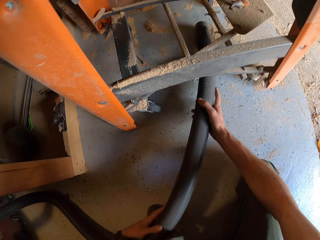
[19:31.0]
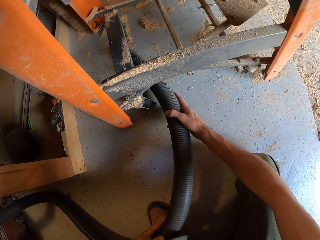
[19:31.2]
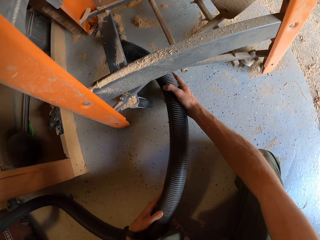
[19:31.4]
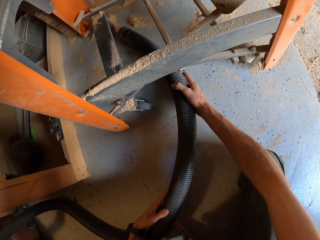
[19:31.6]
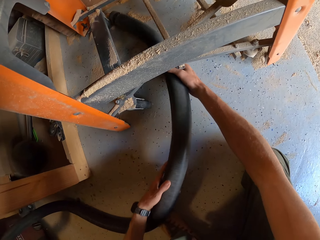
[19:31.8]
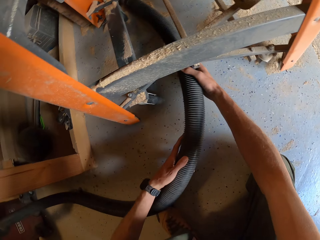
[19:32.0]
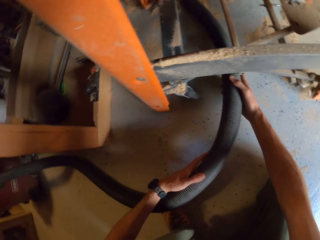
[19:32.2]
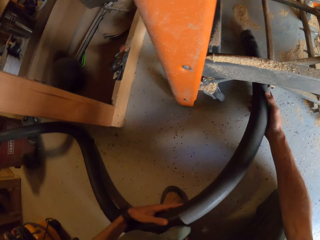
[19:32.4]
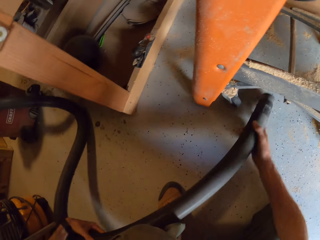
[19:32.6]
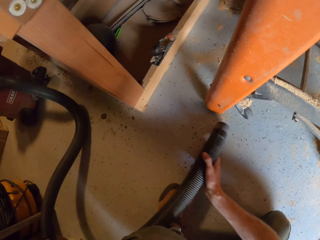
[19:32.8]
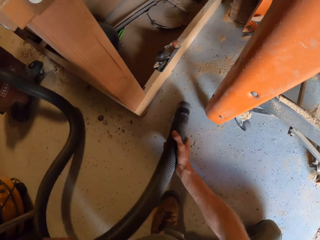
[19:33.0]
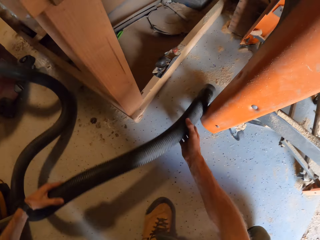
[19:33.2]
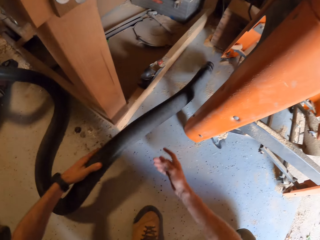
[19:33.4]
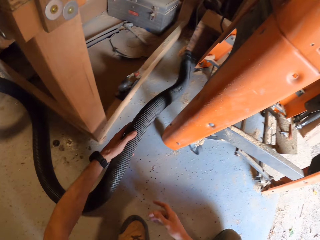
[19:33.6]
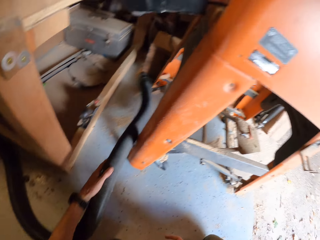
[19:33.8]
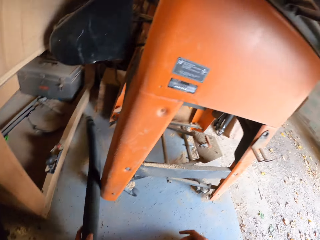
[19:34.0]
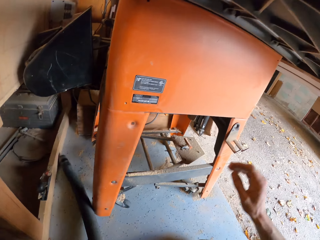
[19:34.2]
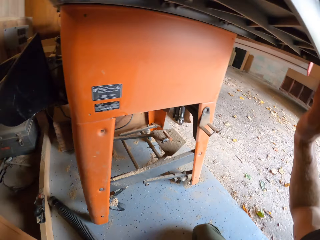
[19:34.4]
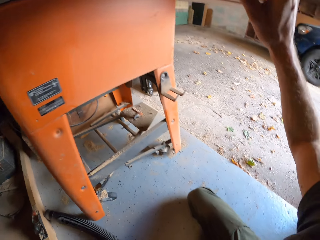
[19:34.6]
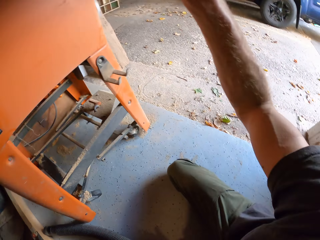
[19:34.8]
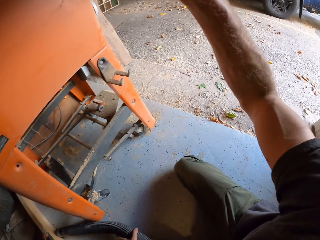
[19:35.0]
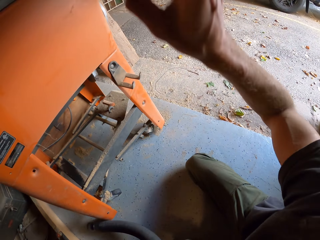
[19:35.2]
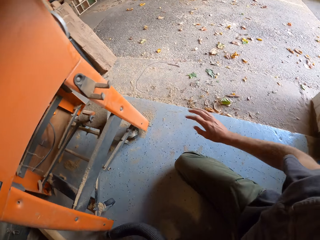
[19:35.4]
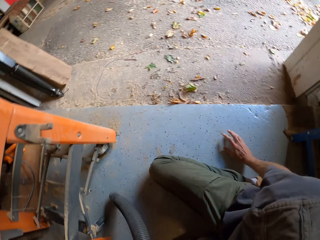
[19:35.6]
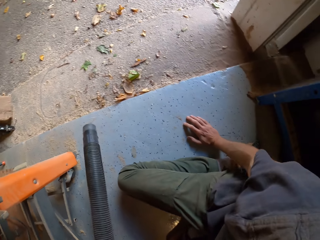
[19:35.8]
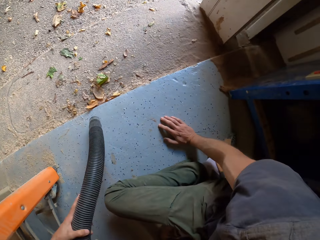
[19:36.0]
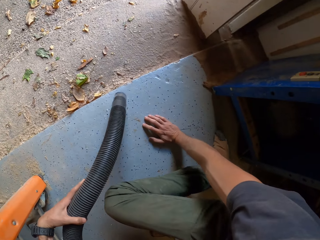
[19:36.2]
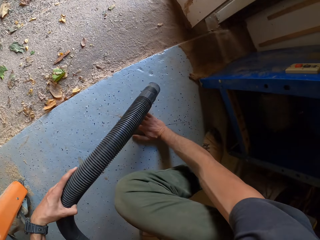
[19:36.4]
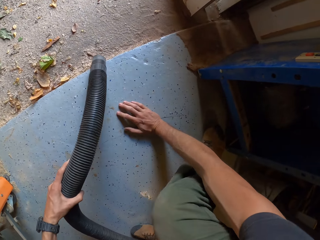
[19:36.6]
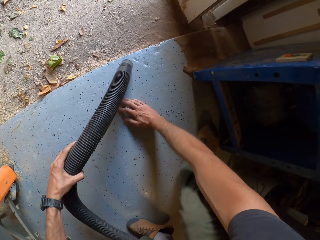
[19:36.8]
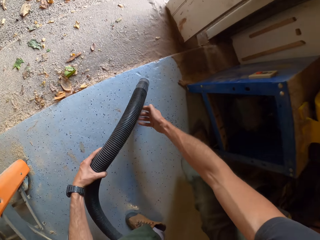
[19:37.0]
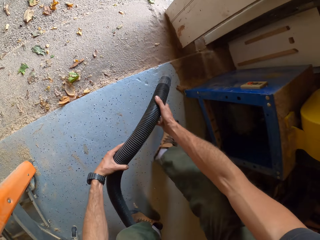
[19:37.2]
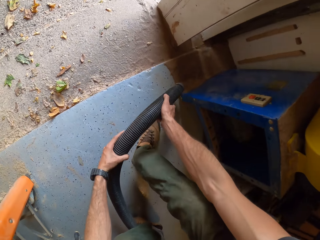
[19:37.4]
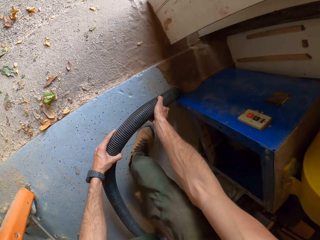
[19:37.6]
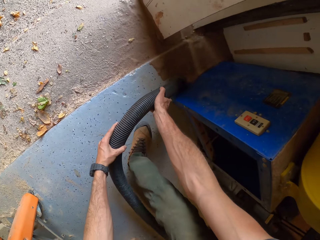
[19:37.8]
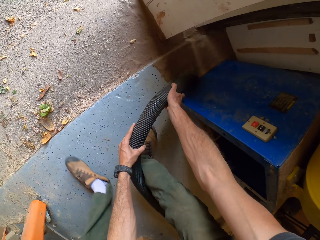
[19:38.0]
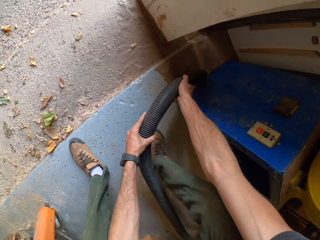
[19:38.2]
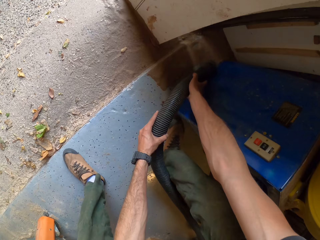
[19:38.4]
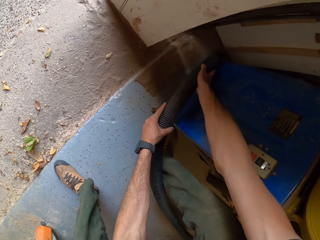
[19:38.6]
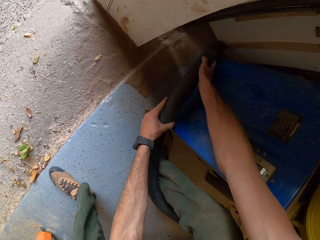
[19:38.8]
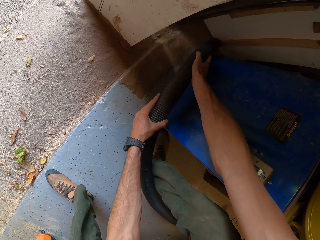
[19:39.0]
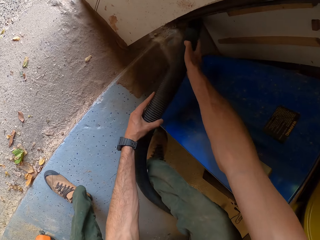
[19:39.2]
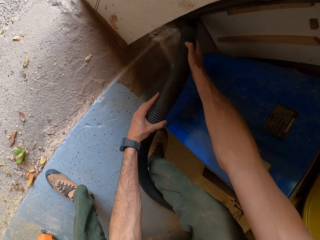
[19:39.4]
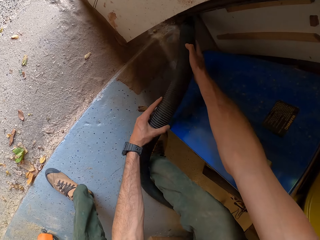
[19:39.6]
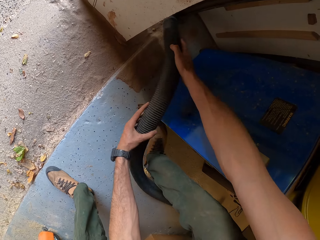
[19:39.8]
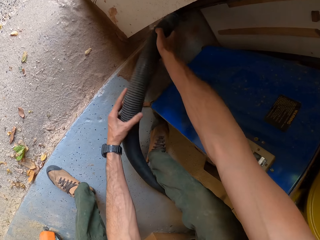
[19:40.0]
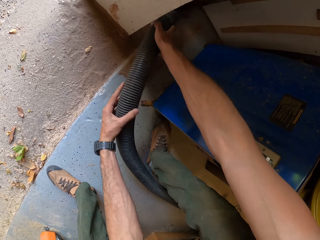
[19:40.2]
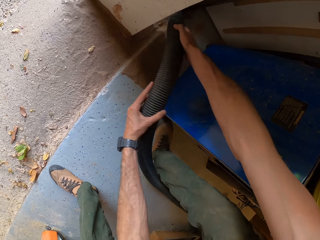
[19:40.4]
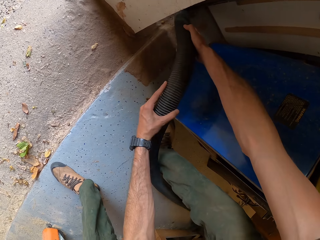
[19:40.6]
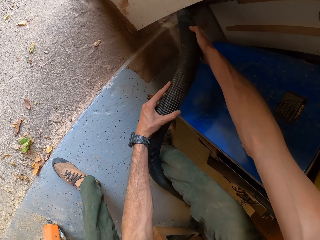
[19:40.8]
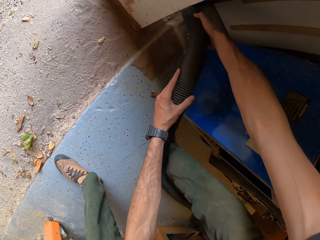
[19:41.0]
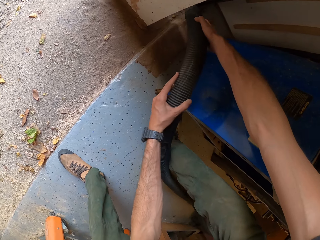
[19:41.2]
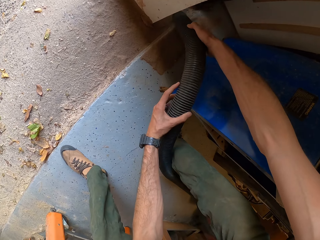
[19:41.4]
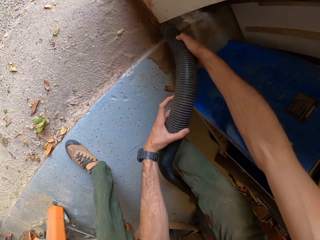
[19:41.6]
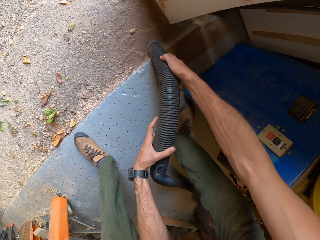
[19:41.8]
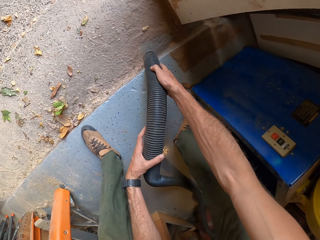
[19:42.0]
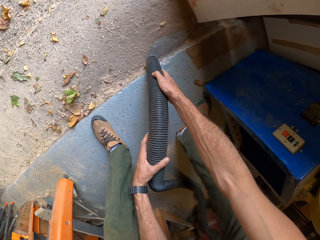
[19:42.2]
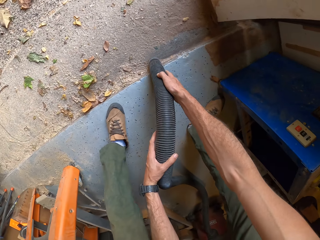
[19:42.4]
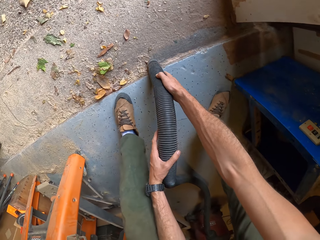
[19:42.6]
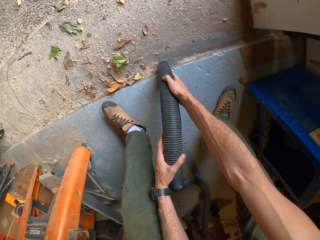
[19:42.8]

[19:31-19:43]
The camera wearer pulls a vacuum cleaner pipe. They clean the floor with the vacuum cleaner pipe. They pull the vacuum cleaner pipe. They touch a table saw. They touch the floor. They turn around. They clean the floor with the vacuum cleaner pipe.

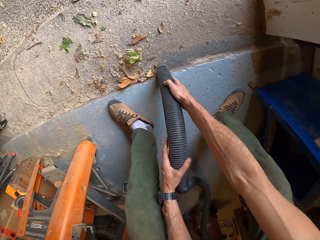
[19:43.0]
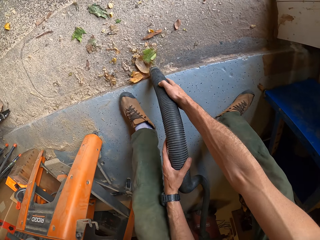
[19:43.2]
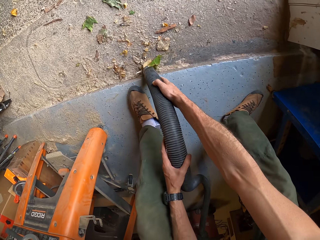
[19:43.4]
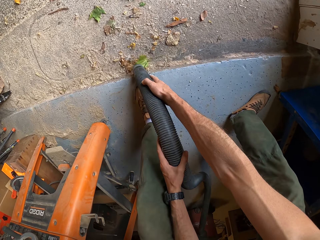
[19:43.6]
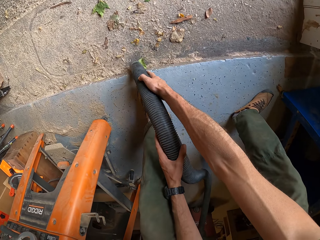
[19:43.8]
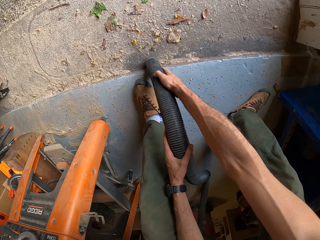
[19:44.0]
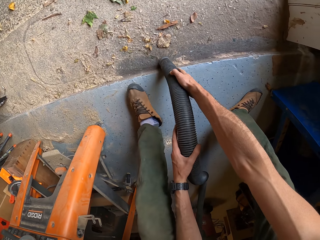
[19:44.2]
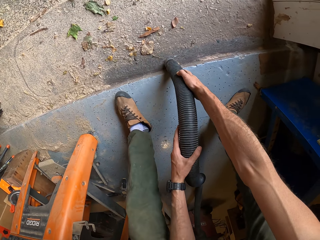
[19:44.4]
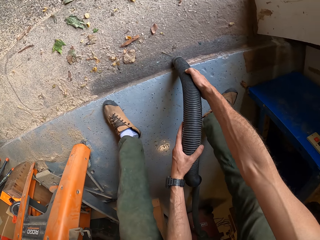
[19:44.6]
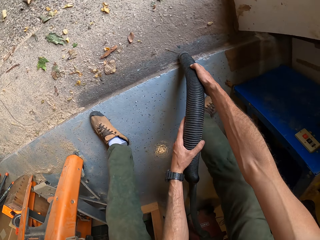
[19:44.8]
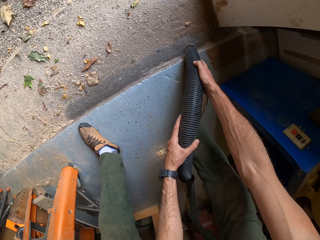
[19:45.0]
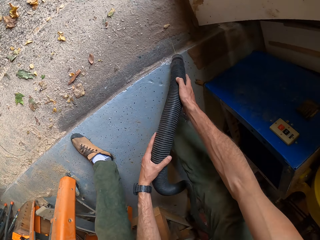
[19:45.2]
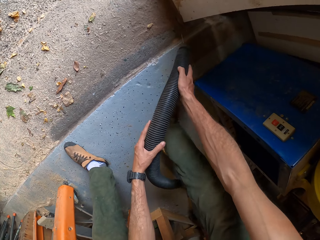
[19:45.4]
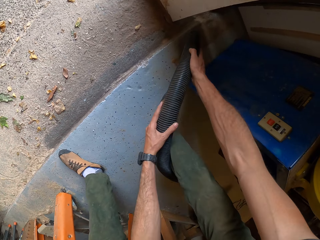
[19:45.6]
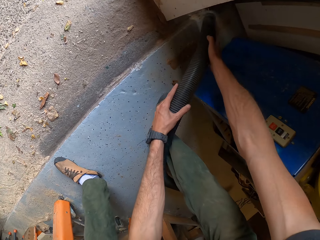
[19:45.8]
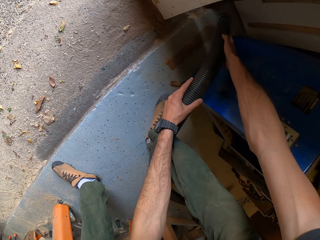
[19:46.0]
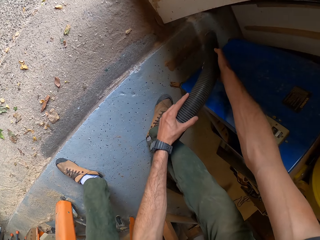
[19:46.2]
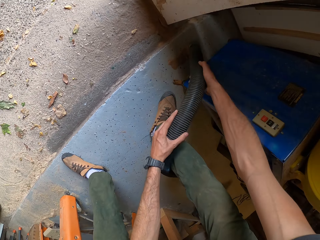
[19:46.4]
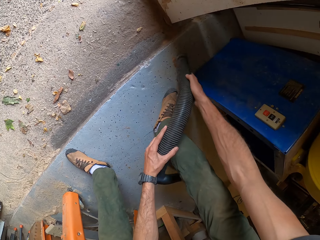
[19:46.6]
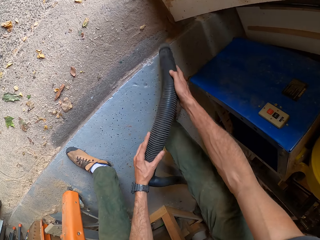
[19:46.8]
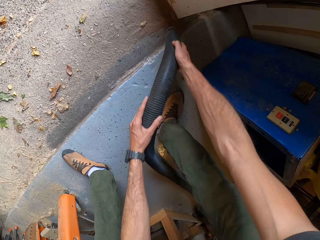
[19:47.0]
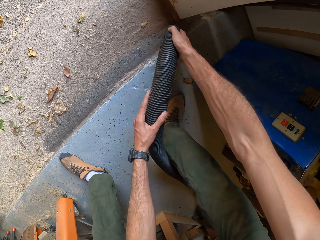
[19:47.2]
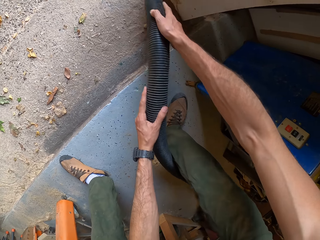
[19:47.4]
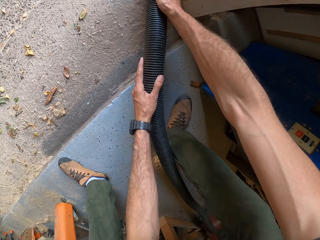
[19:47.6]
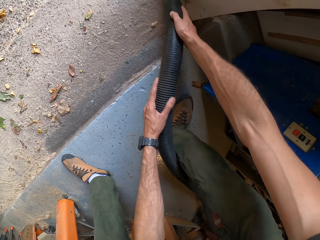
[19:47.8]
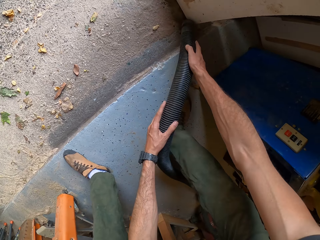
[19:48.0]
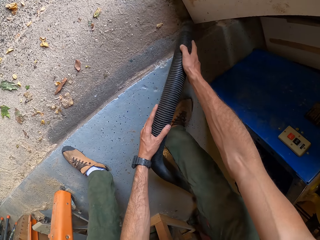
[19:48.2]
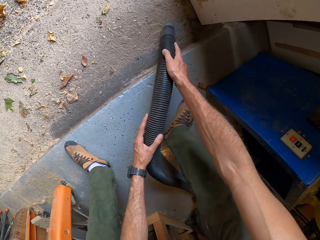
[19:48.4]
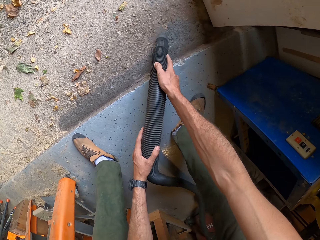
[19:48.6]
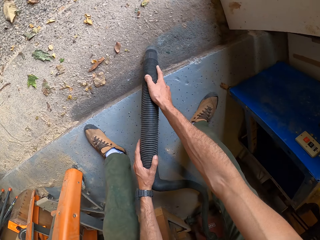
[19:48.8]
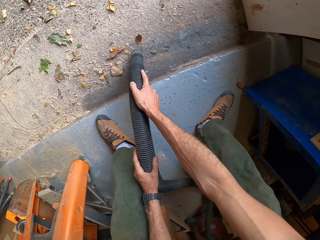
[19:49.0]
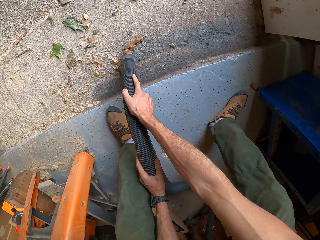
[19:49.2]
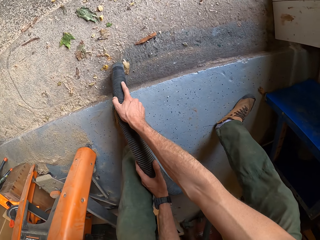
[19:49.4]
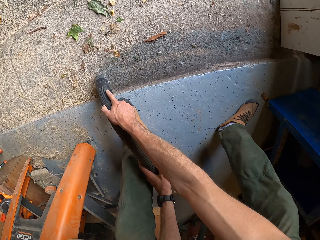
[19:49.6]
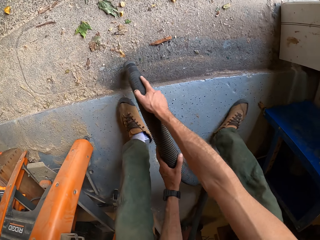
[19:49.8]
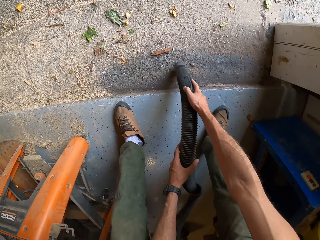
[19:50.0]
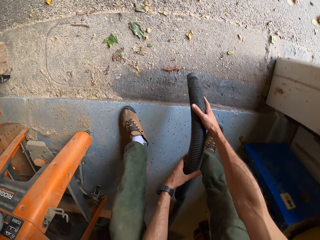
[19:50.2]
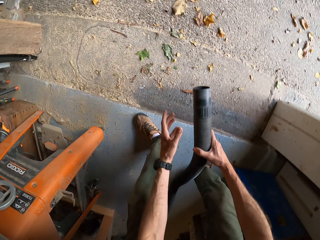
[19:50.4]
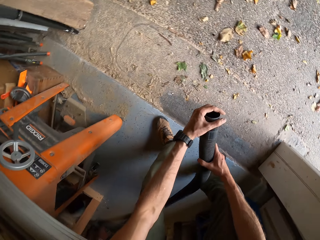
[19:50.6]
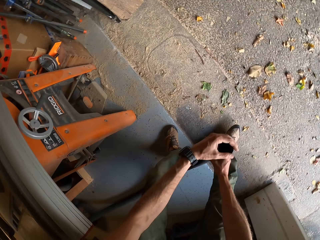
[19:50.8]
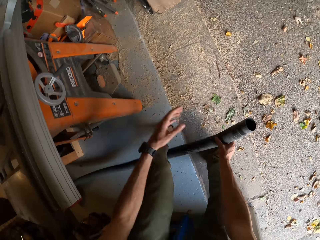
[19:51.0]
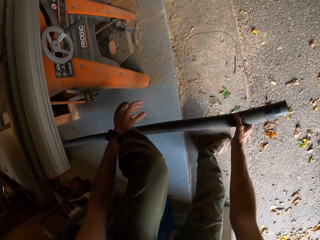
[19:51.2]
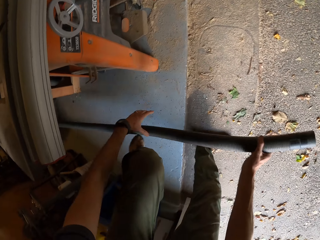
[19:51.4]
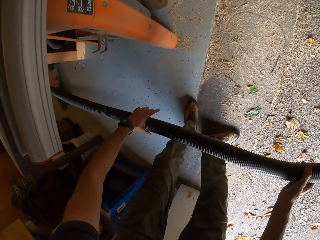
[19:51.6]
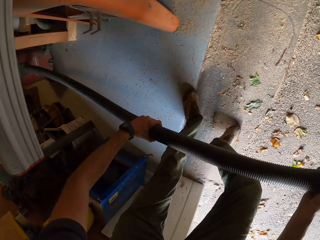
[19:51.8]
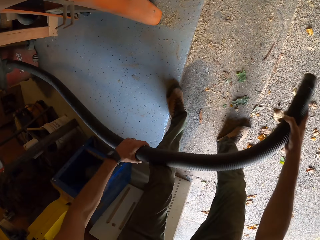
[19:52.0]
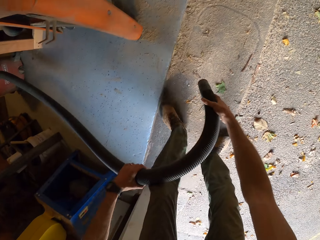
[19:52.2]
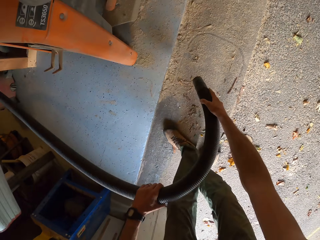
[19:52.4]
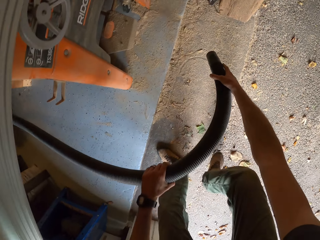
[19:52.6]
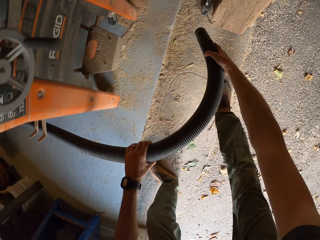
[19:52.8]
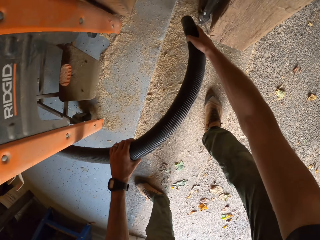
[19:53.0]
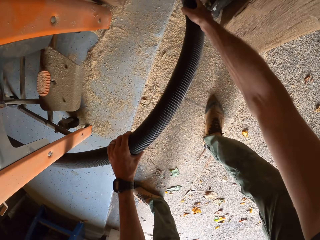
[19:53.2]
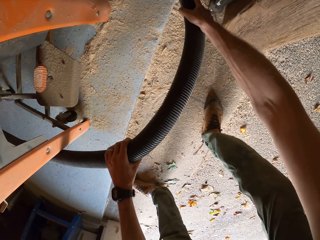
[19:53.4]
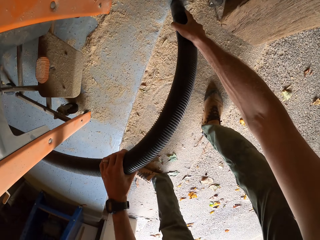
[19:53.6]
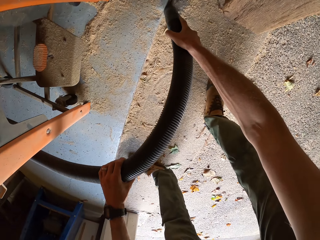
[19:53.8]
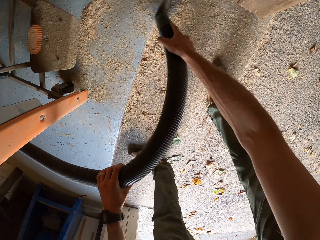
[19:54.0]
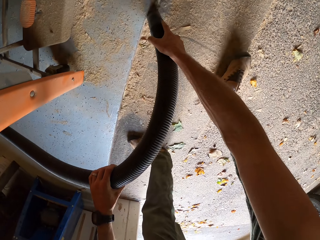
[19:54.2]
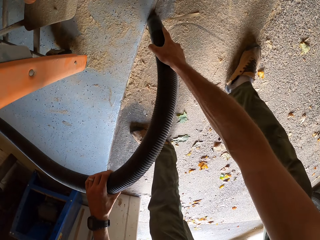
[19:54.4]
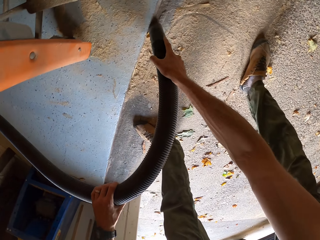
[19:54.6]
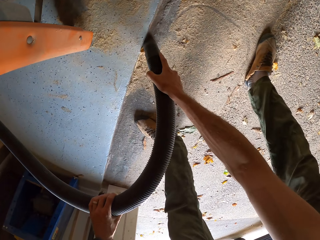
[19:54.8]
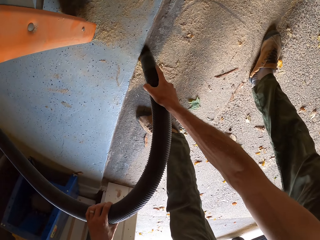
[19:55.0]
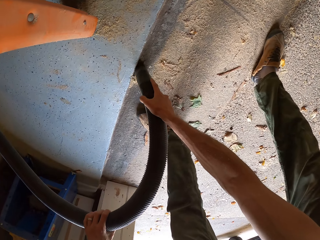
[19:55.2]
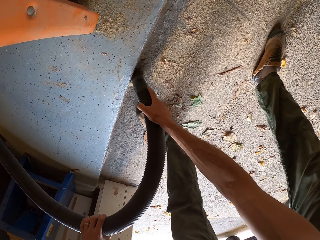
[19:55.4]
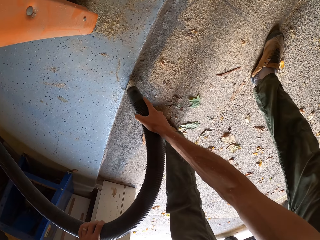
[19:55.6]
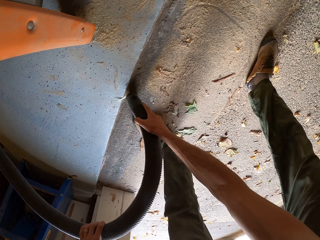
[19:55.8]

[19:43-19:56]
The camera wearer pulls a vacuum cleaner pipe. They clean the floor with the vacuum cleaner pipe.
